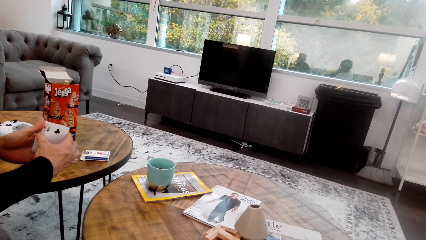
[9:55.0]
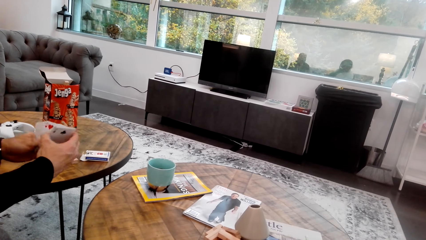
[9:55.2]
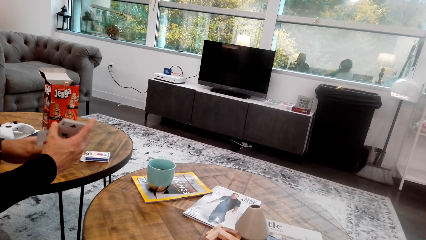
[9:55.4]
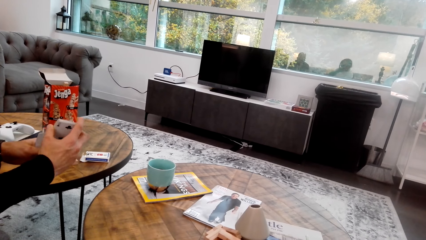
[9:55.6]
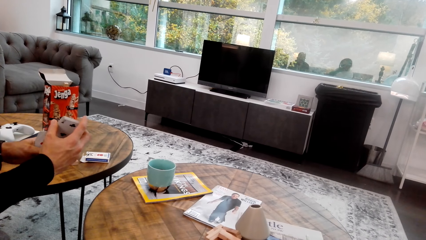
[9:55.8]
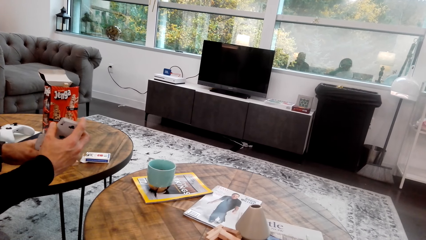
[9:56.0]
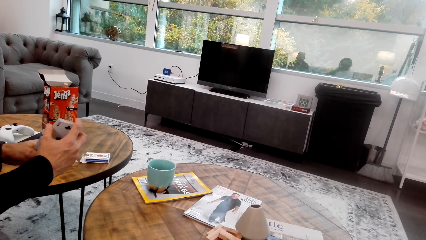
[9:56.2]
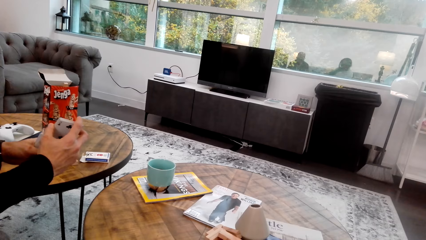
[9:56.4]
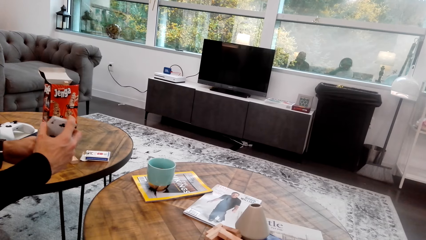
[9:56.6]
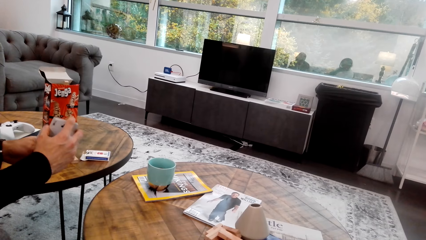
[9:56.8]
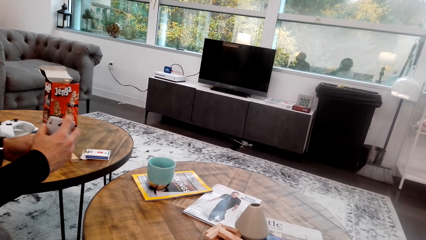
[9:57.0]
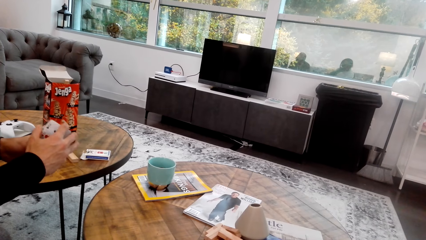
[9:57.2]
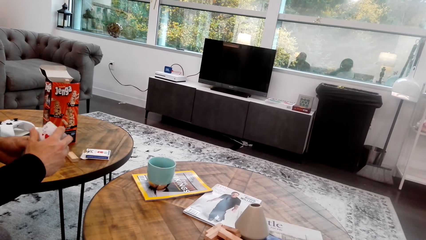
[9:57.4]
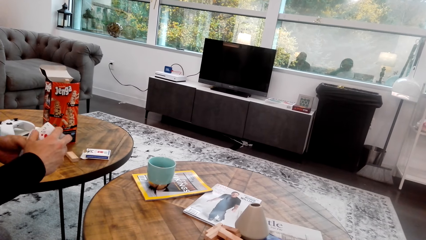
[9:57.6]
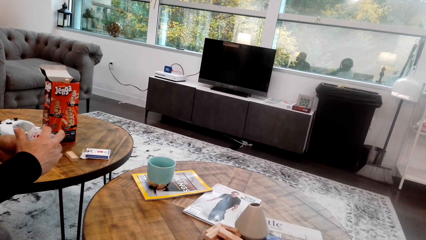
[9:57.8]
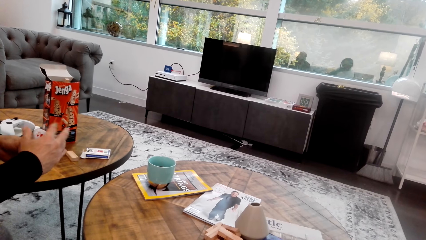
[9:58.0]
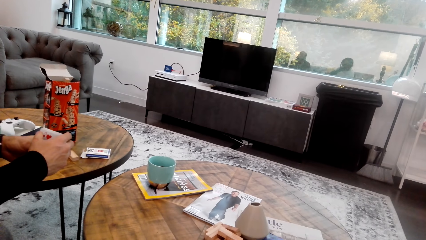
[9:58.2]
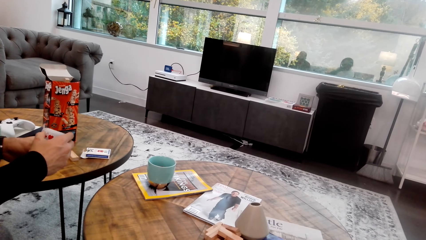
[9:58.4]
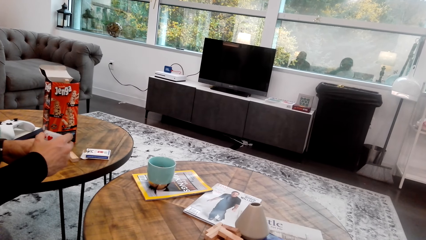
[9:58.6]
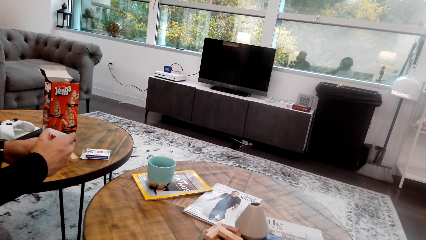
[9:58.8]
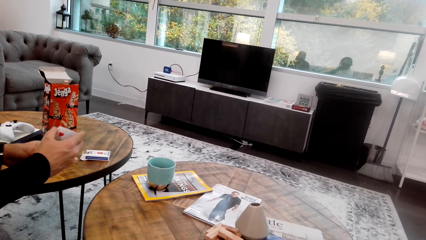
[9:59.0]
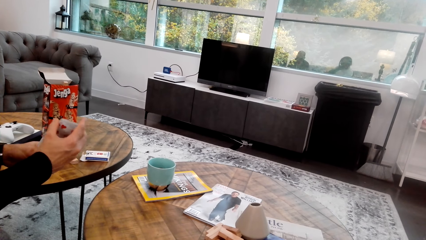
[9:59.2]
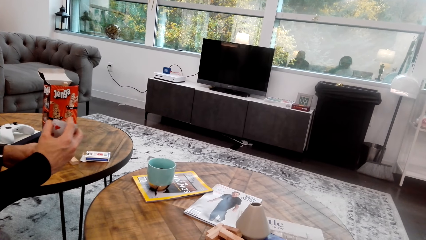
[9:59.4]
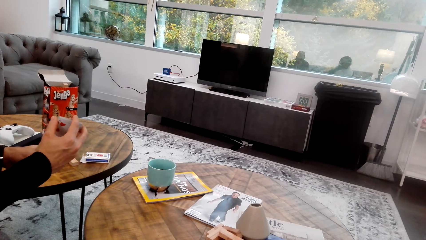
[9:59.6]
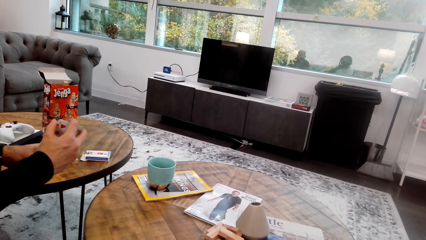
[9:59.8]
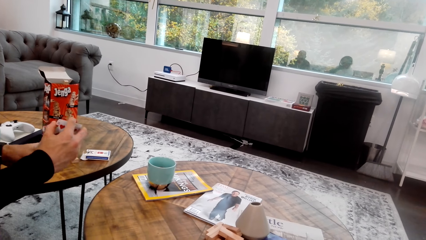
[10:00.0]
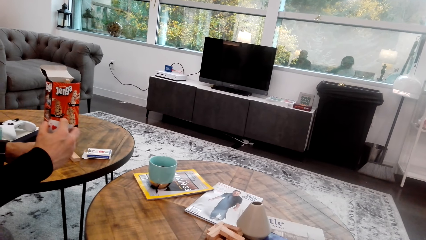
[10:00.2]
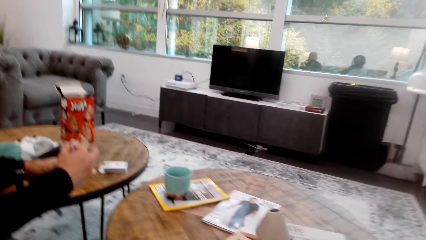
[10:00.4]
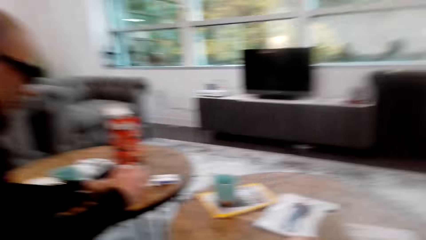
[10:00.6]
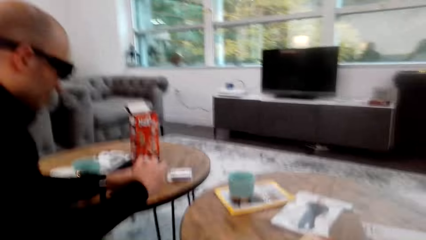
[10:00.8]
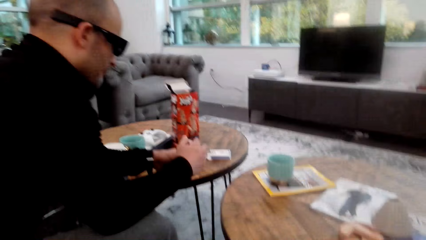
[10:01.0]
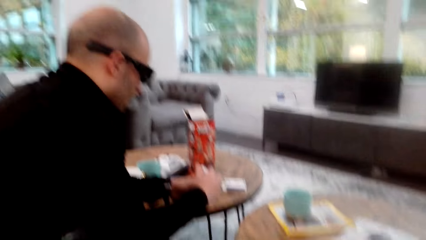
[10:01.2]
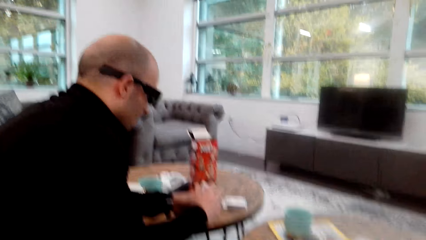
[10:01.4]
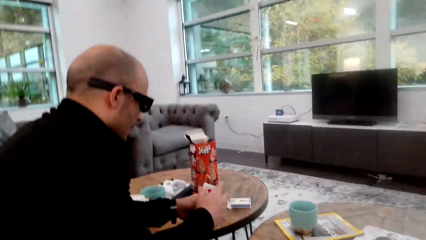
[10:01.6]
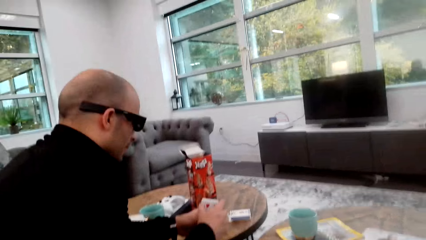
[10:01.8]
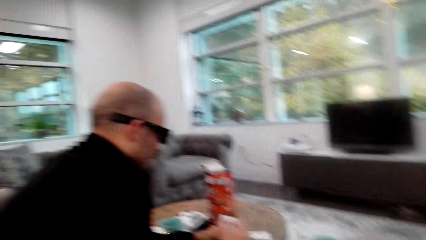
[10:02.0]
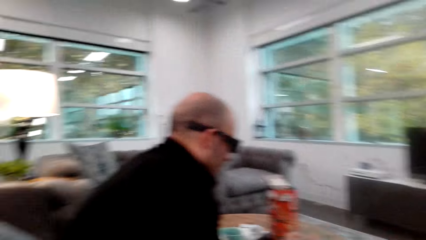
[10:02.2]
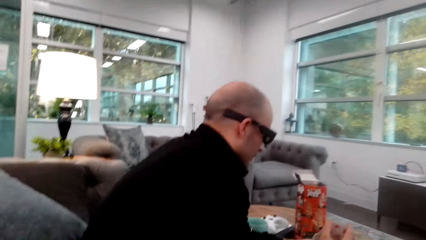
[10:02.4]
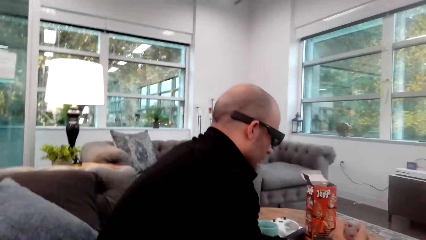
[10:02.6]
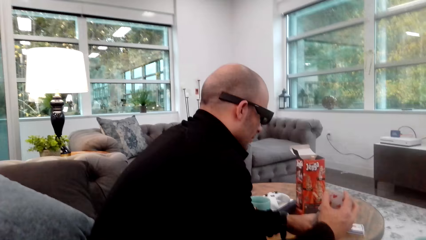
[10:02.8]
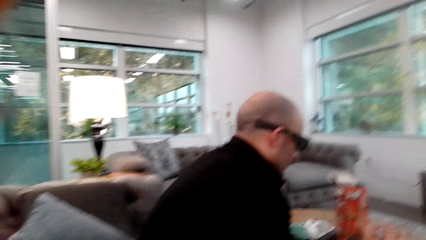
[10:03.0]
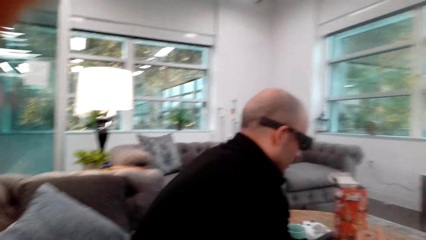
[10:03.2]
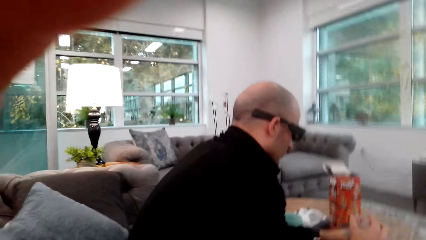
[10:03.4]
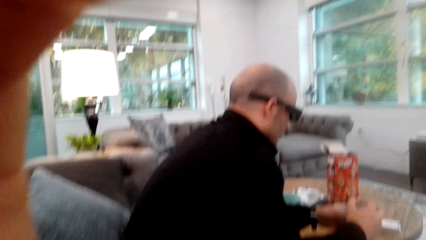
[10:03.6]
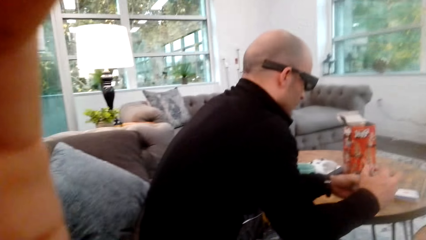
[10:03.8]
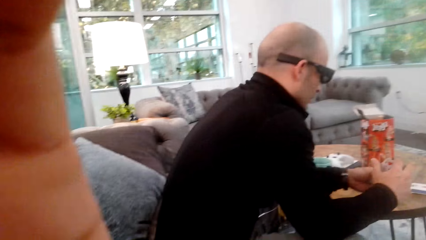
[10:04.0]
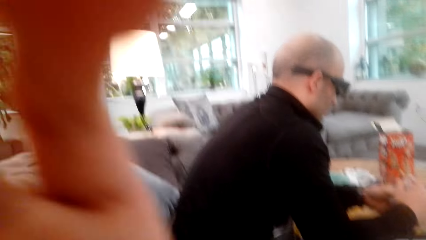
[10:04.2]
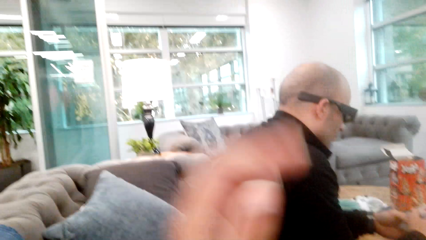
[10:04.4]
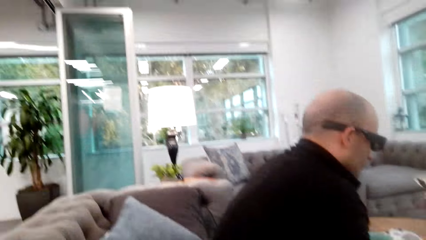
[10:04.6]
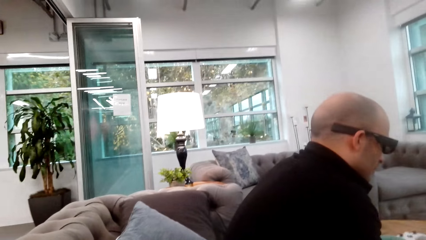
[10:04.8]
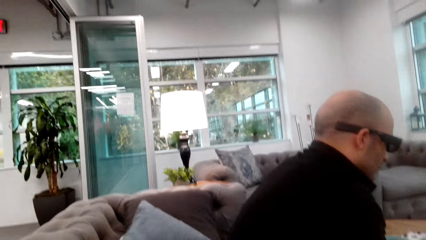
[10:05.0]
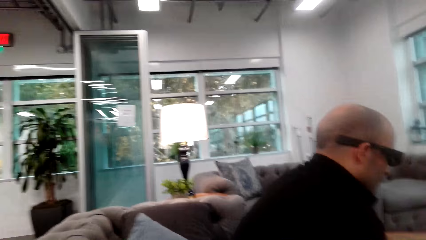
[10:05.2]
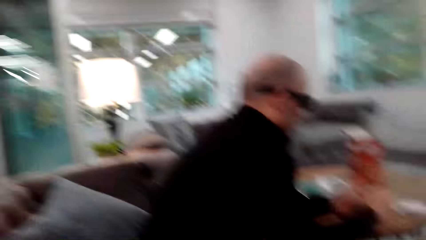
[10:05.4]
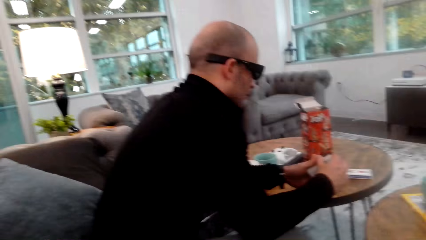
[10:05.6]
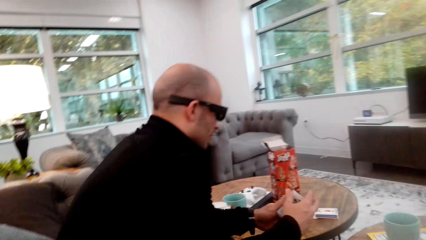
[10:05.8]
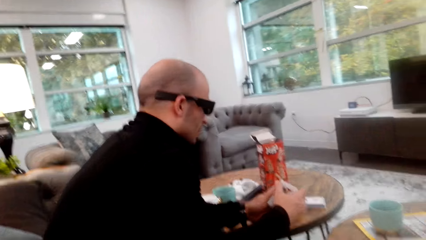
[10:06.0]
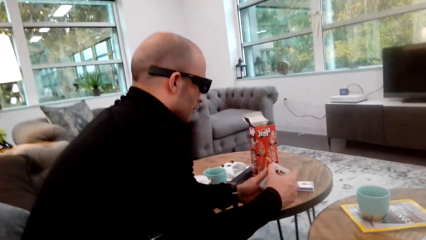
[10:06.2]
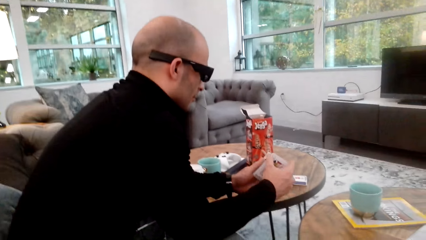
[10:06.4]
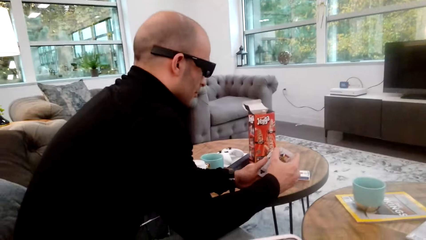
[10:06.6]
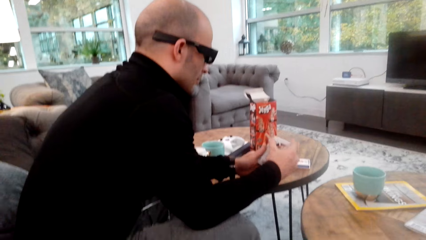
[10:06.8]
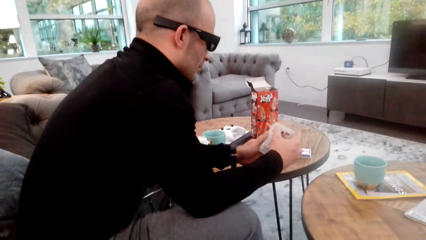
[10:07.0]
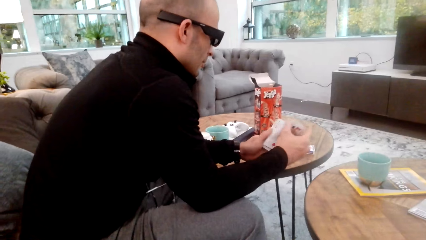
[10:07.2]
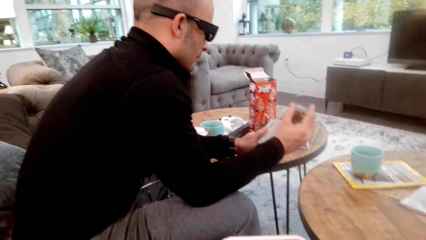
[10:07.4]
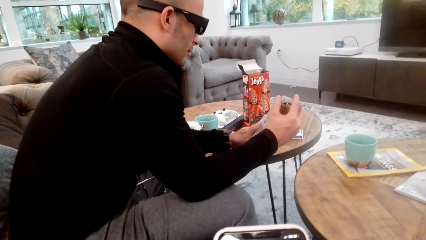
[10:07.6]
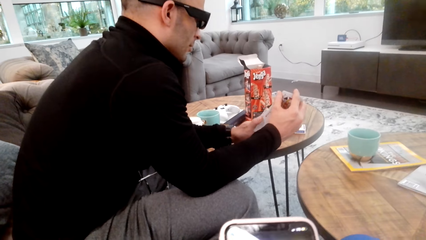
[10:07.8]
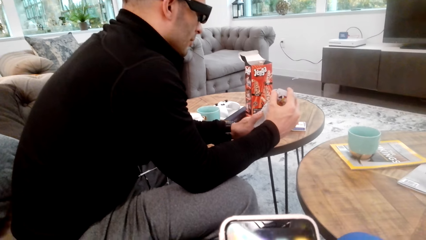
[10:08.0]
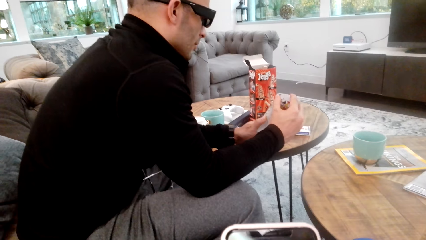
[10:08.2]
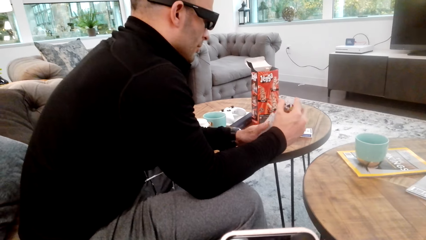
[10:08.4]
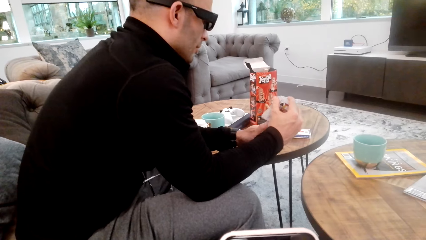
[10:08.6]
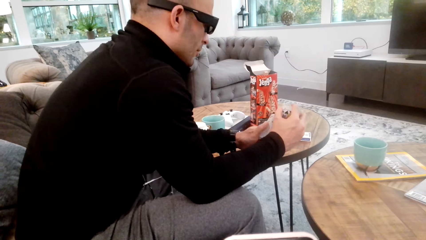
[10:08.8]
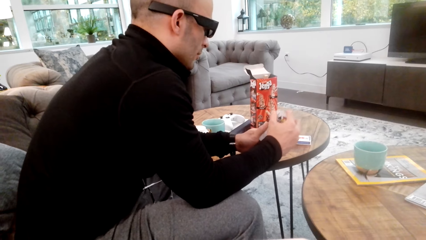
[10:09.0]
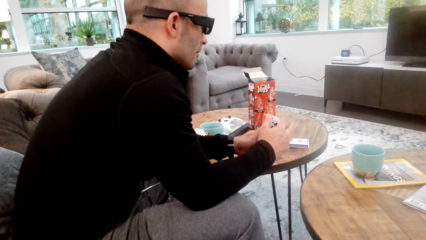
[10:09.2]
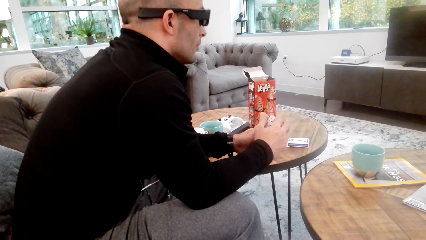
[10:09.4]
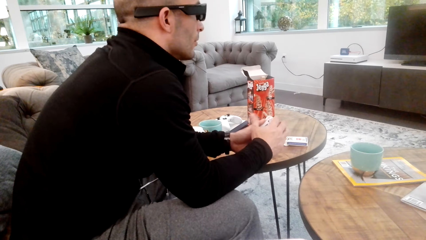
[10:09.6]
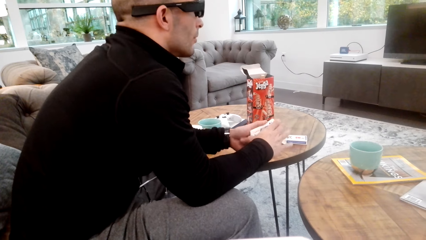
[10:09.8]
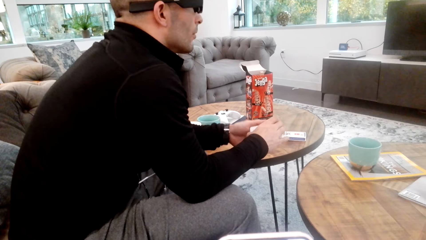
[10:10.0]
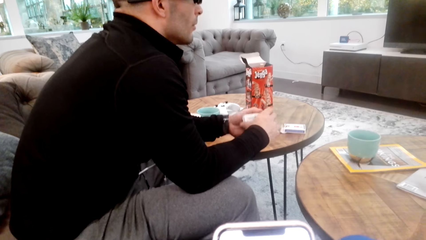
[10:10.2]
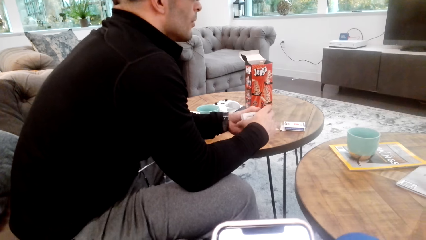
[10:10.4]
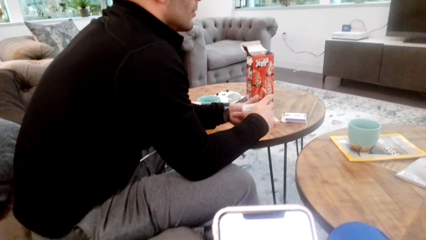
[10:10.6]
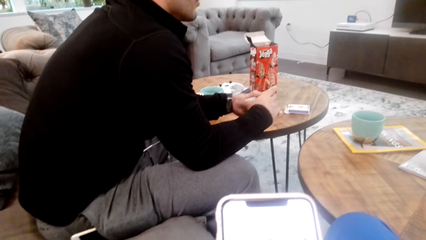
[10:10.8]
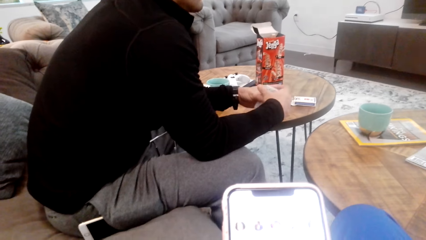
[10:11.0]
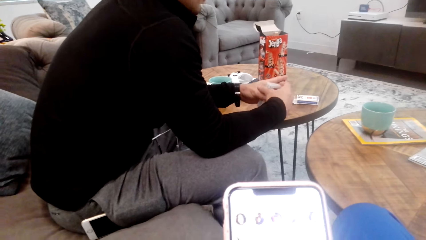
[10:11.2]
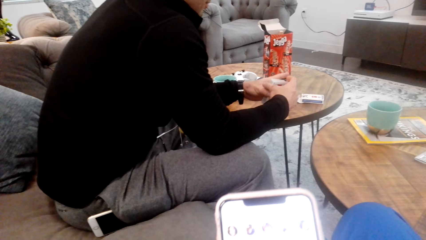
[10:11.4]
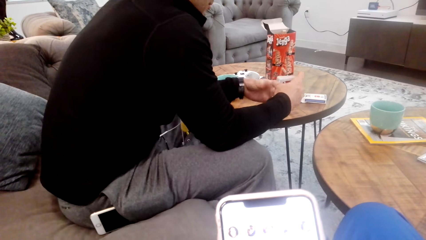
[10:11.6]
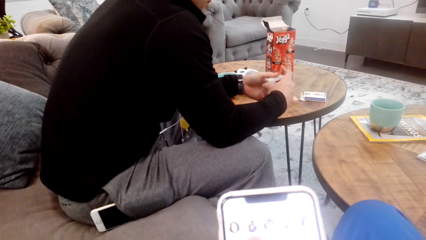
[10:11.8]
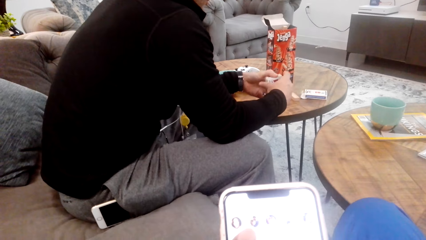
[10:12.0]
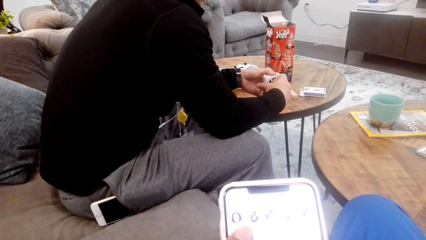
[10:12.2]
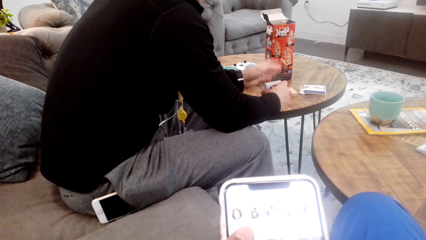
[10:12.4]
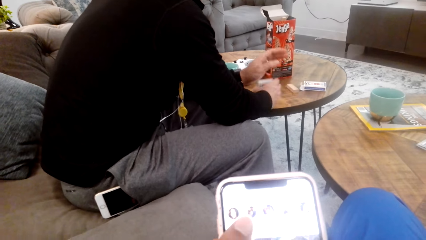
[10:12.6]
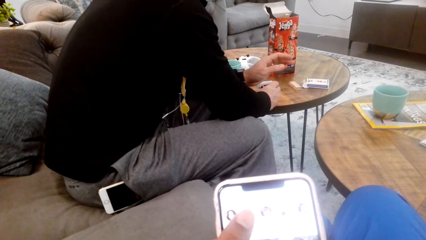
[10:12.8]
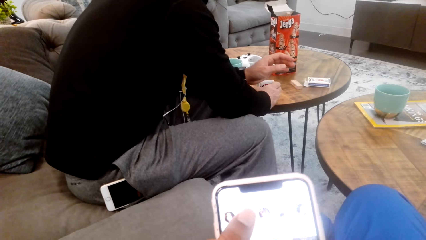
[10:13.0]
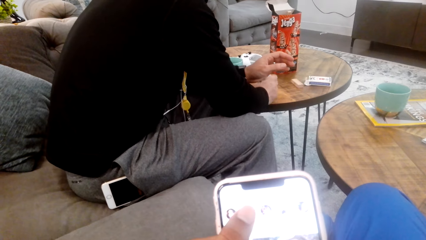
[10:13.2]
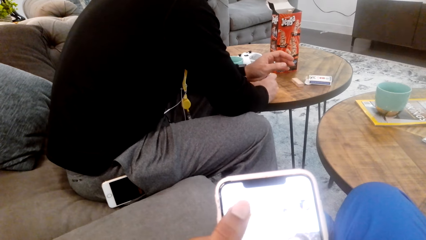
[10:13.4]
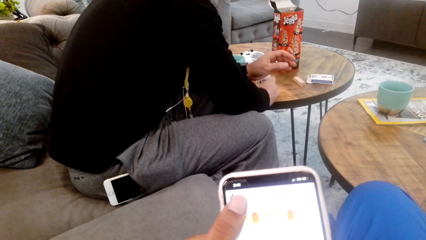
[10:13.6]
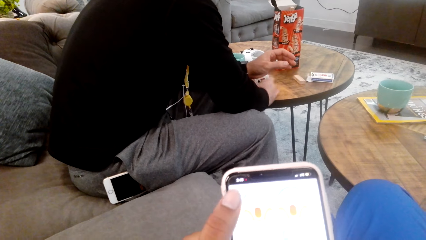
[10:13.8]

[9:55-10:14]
A man holds playing cards. The camera wearer looks around. They scroll on a phone. The man holds the playing cards. The camera wearer uses the phone.
